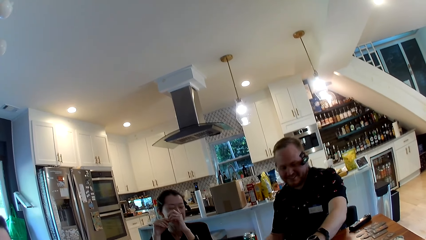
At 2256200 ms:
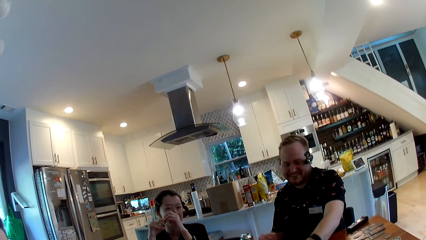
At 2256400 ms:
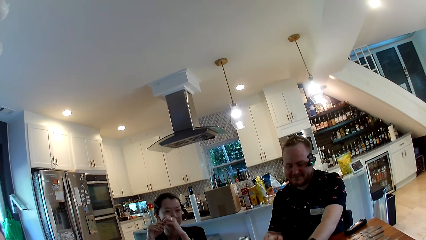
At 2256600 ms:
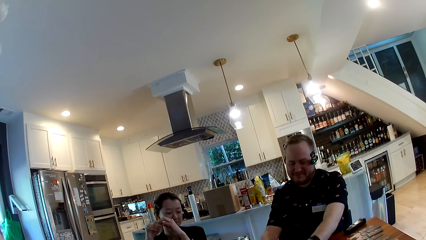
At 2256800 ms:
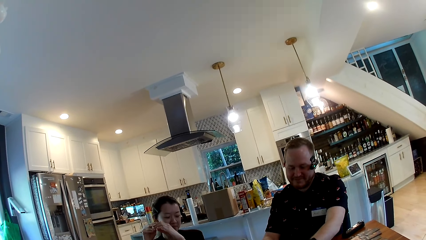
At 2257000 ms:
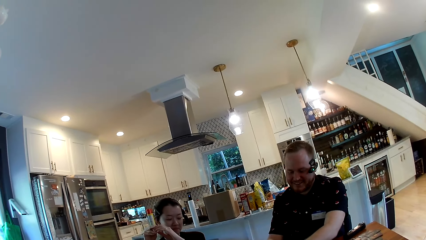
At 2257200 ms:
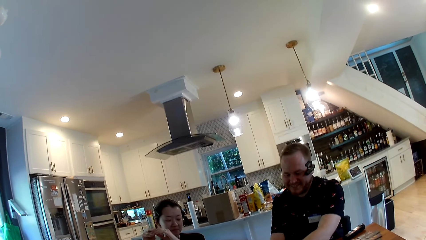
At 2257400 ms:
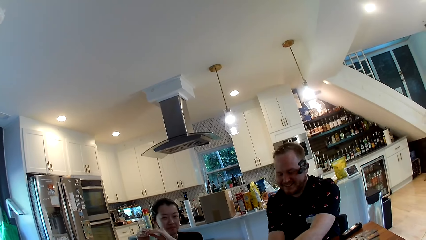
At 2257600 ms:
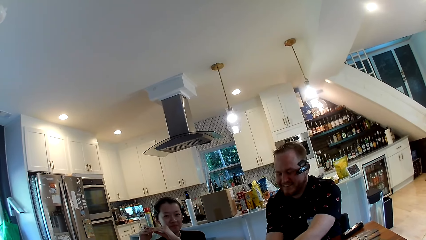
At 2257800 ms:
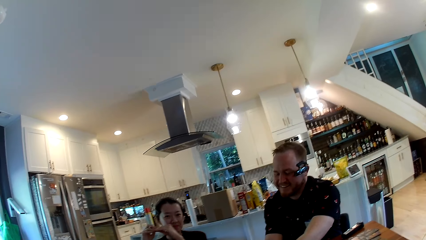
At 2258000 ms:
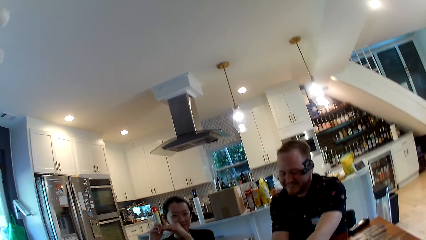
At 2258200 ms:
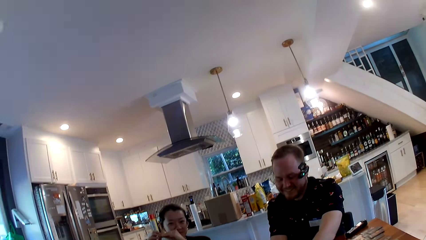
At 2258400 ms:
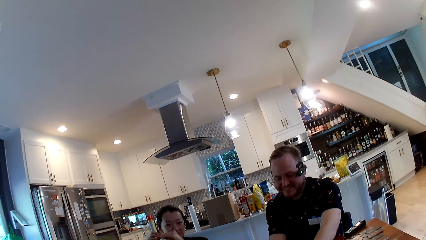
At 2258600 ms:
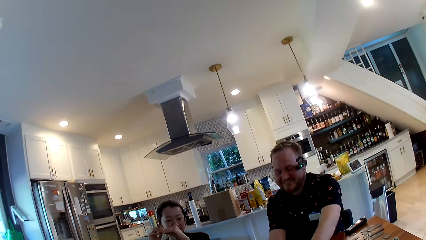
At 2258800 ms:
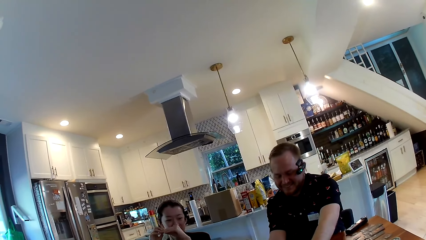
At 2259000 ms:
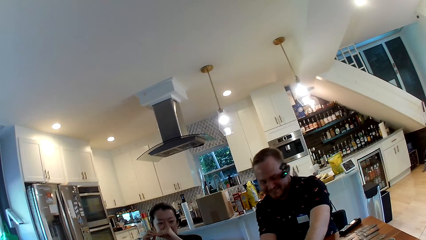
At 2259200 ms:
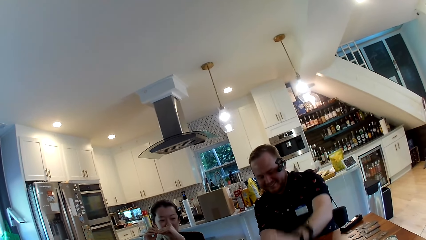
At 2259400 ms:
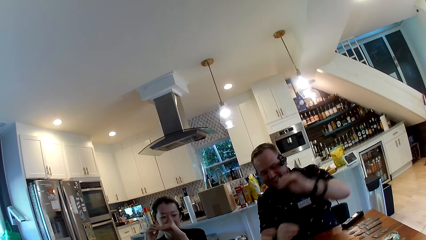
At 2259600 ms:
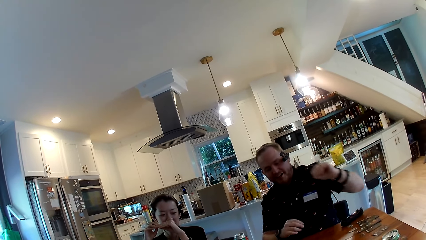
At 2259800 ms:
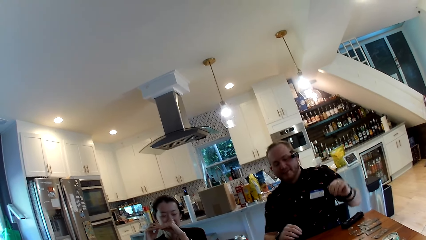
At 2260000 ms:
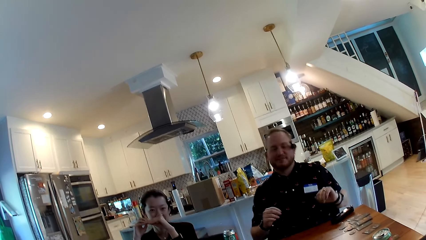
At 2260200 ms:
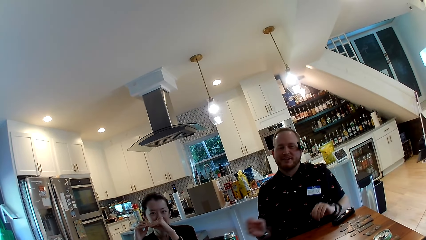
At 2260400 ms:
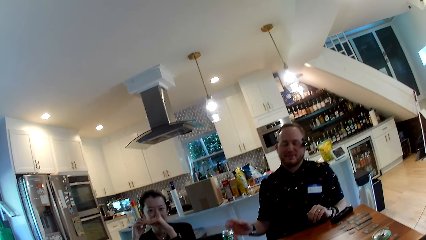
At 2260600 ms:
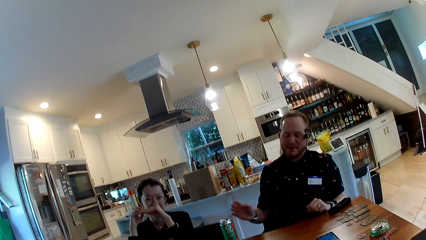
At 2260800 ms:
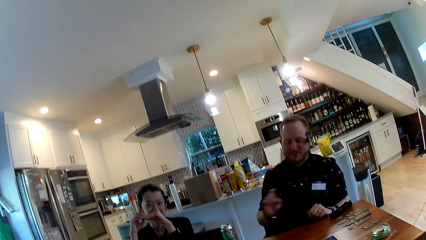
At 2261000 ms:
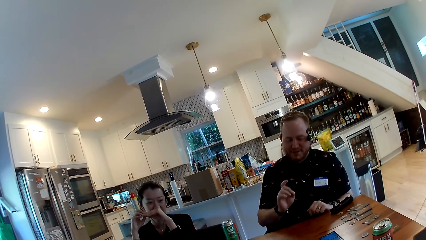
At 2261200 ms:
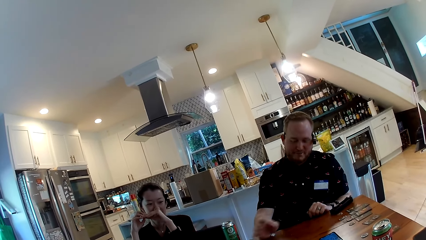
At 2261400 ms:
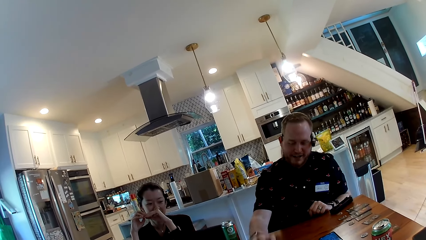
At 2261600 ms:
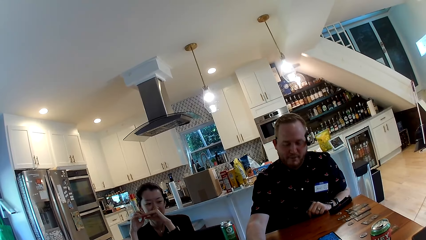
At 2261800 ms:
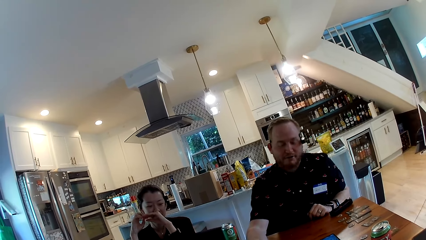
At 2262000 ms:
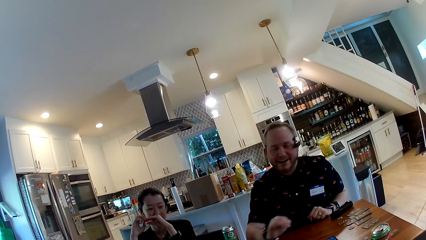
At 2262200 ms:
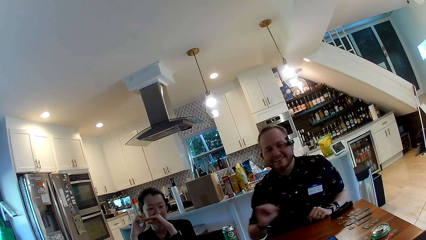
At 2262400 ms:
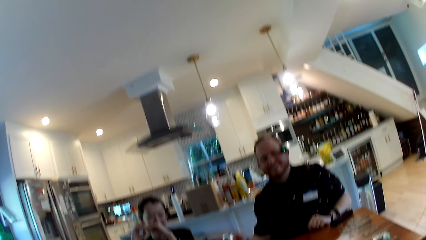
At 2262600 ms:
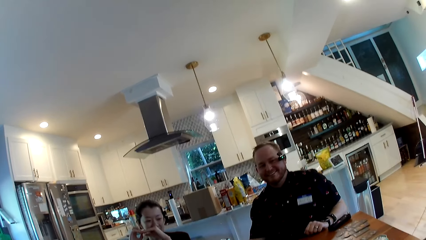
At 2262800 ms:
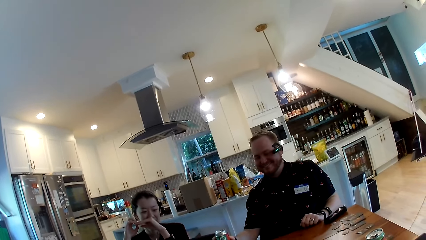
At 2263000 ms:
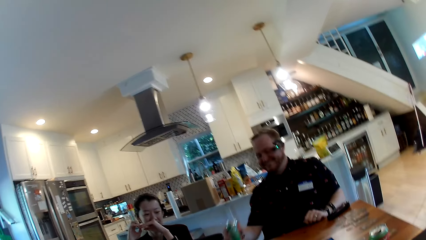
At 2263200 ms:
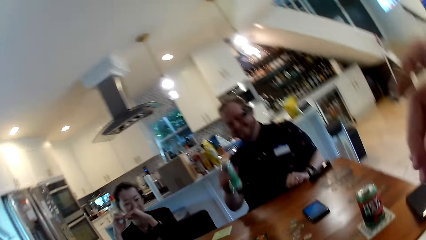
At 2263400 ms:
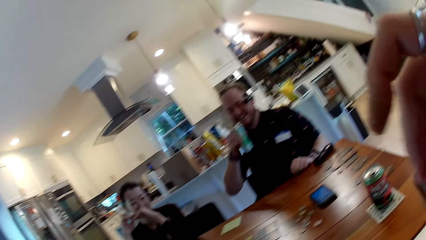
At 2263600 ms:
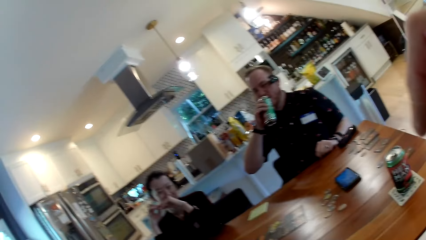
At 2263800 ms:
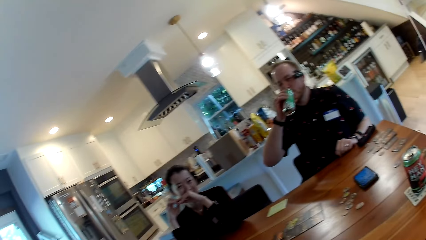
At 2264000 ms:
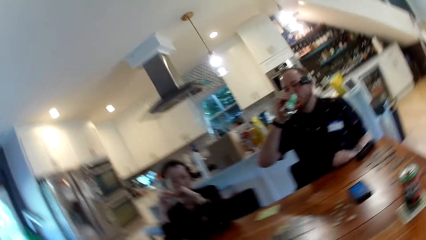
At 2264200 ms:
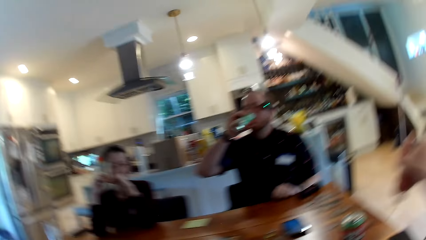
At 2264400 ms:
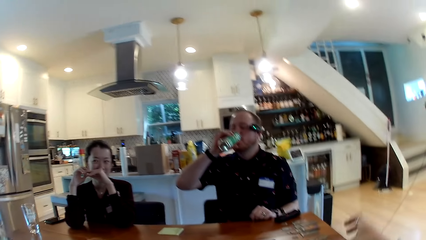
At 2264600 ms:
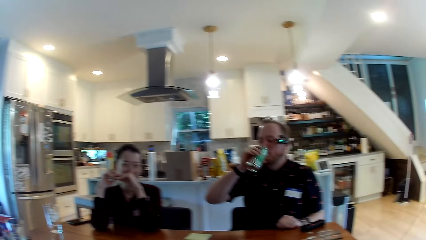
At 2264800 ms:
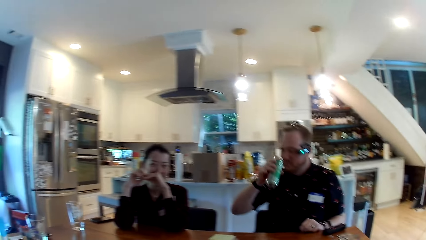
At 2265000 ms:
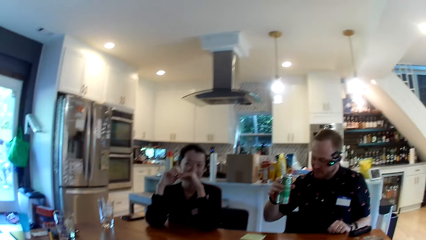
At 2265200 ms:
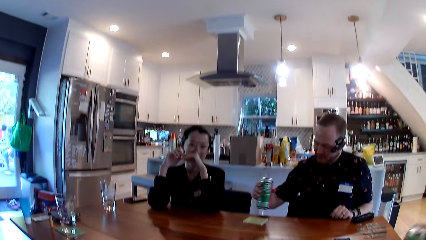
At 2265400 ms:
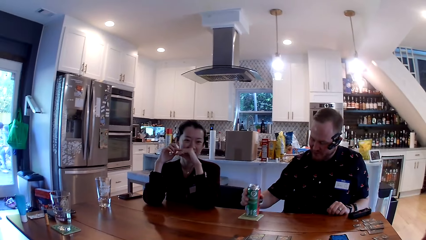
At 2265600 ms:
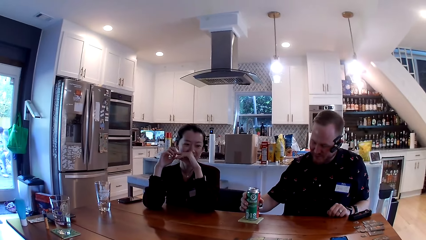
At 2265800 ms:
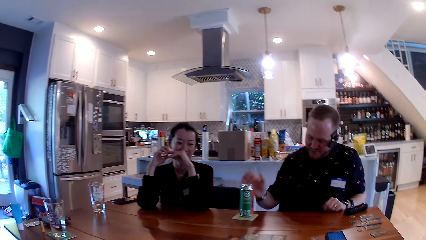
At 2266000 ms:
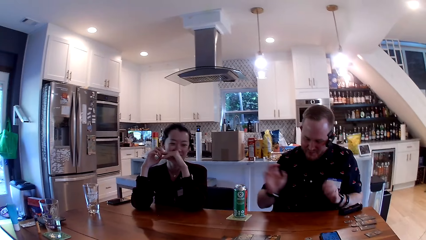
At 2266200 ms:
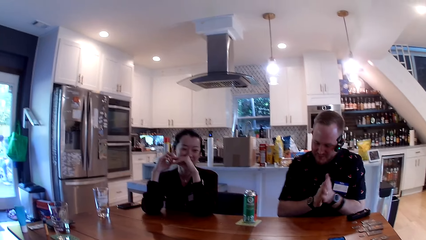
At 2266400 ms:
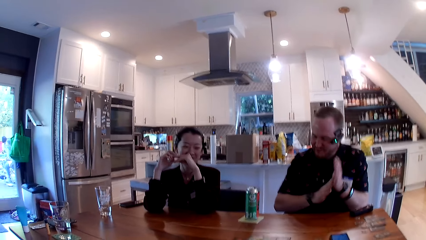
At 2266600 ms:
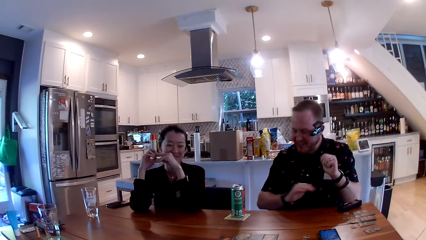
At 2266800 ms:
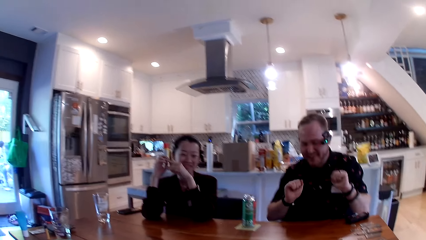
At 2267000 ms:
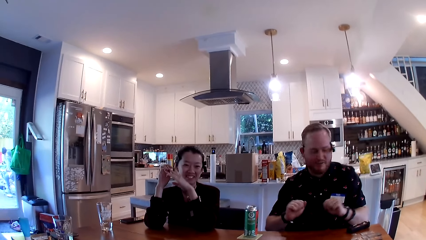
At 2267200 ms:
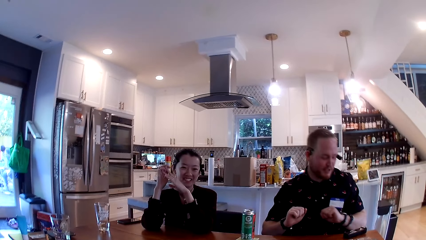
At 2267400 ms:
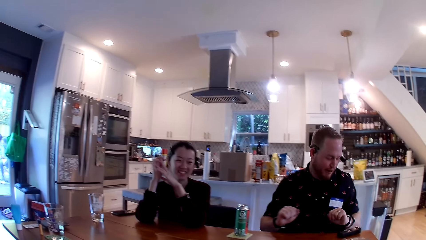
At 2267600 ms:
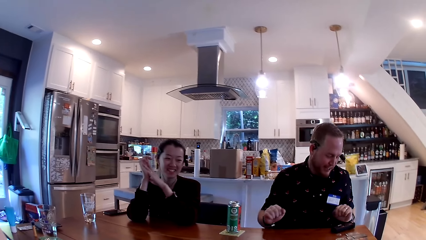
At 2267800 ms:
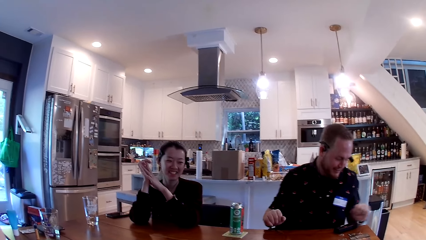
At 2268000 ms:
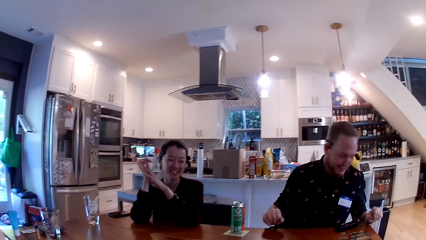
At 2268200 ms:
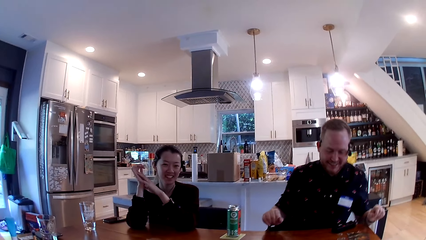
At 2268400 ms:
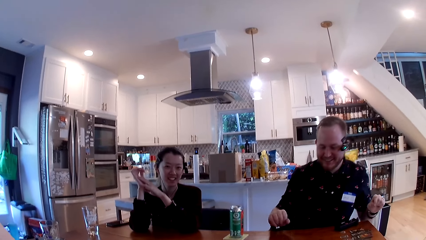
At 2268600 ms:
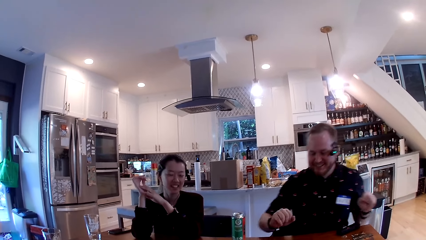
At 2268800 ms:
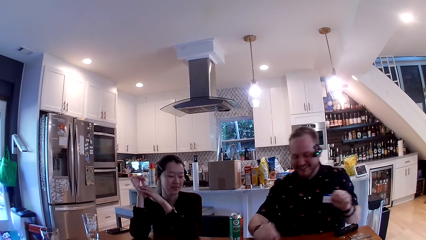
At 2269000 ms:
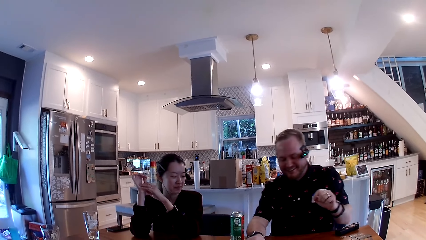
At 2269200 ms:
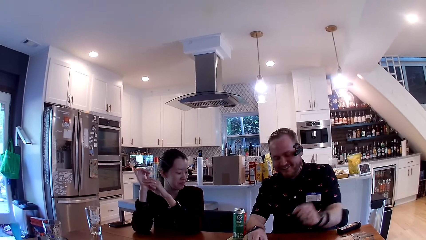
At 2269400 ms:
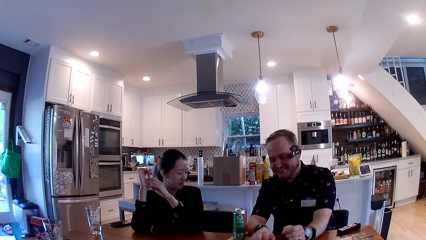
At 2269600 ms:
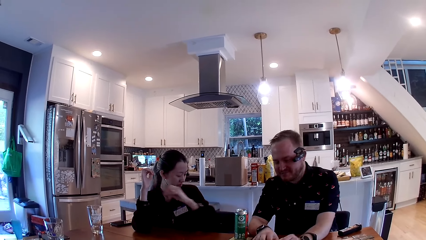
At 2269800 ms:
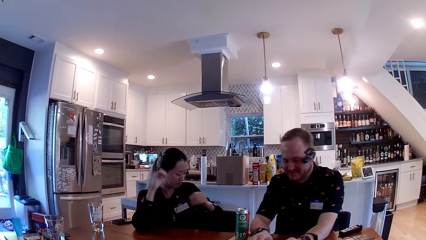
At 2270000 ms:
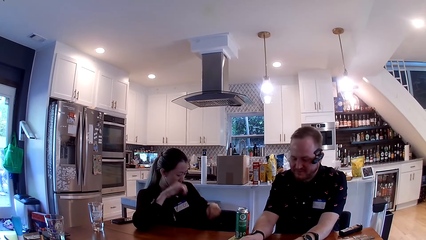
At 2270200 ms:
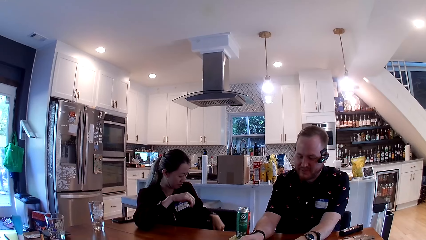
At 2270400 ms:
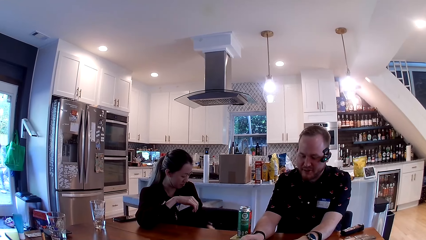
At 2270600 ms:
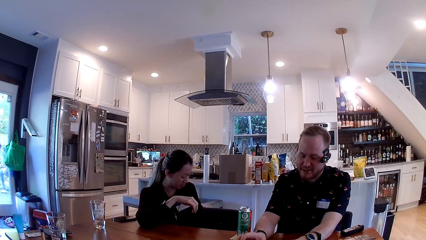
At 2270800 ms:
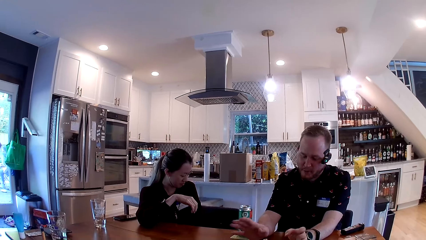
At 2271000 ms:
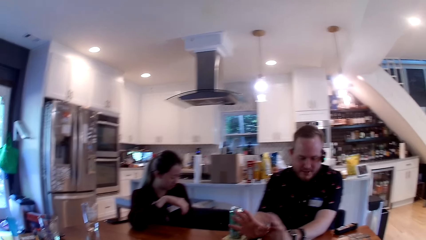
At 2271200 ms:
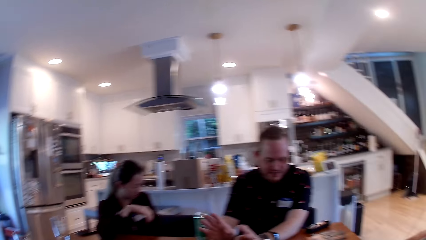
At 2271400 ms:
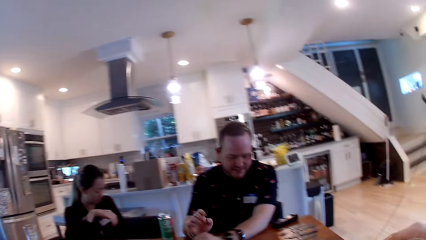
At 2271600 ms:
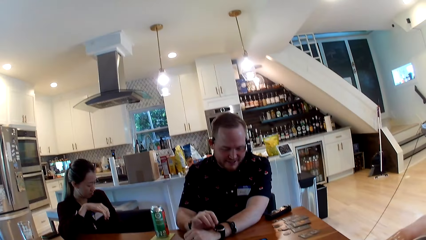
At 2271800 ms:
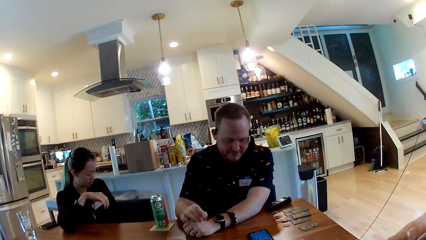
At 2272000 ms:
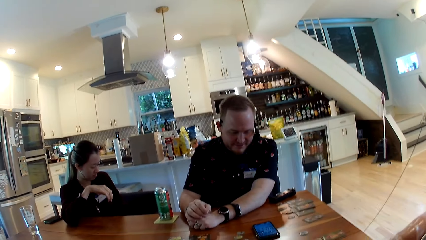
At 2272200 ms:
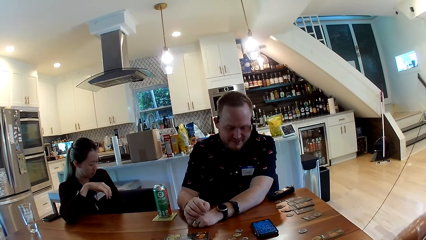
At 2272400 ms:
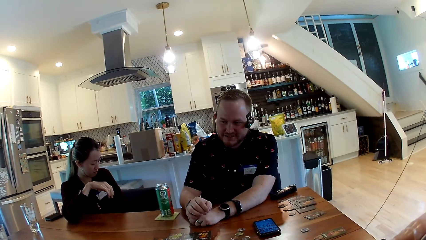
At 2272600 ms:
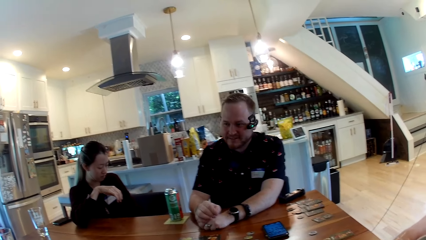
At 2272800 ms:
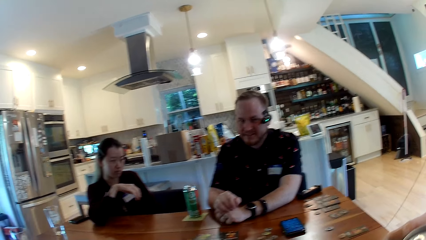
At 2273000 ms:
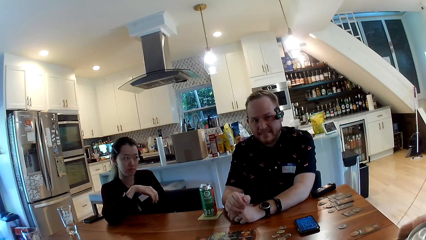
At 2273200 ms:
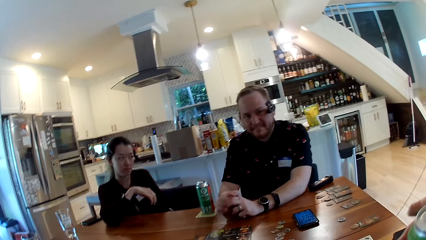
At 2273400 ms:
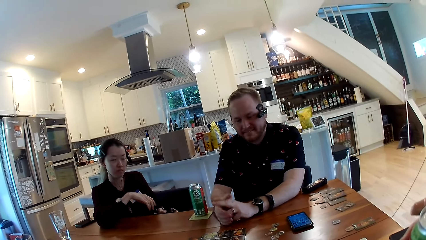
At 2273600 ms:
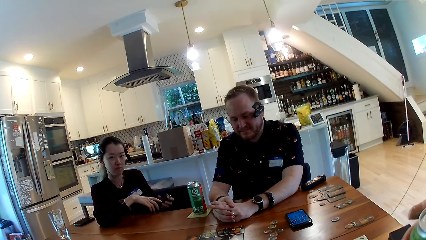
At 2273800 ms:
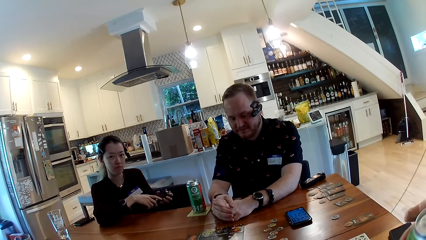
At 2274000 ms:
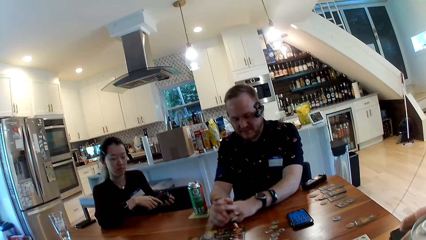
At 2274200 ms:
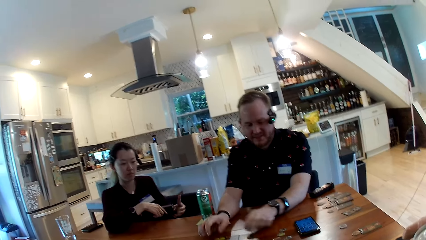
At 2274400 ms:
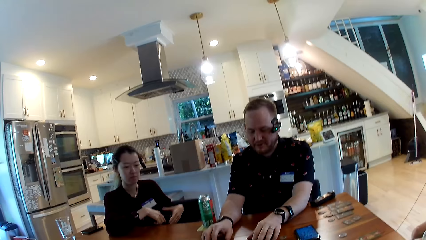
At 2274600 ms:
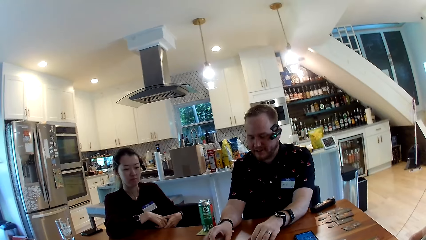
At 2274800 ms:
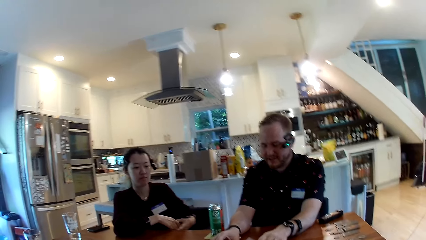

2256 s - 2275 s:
A man drinks from the can on the table with his right hand and drops the can with his right hand. The camera wearer looks around. They converse with the man. They look around. They converse with the man. They look around. They converse with the man.
